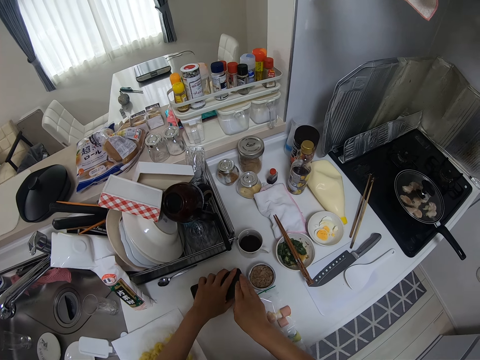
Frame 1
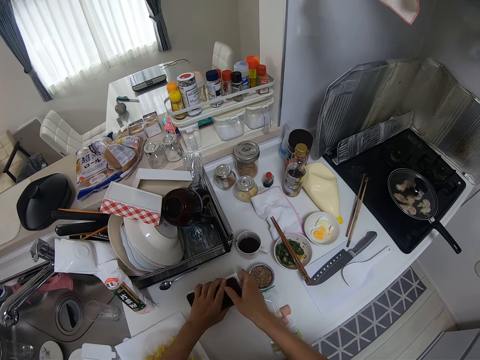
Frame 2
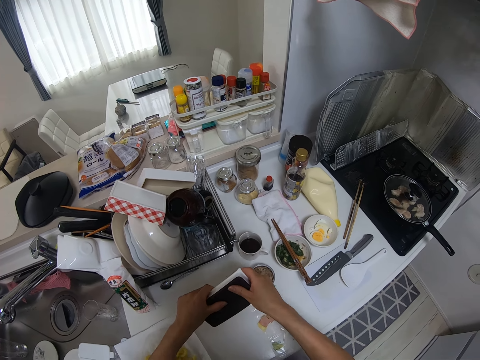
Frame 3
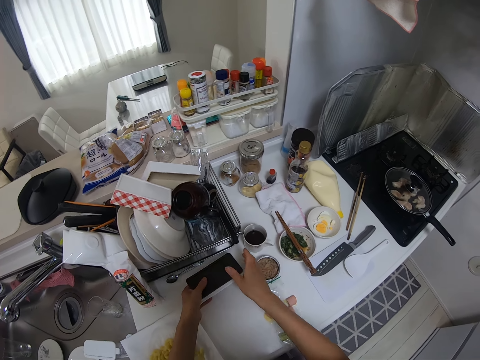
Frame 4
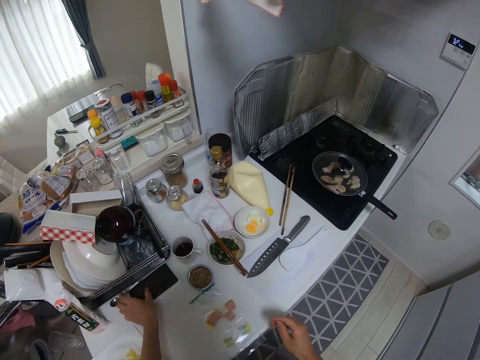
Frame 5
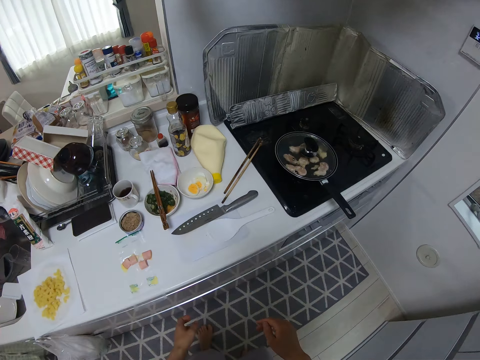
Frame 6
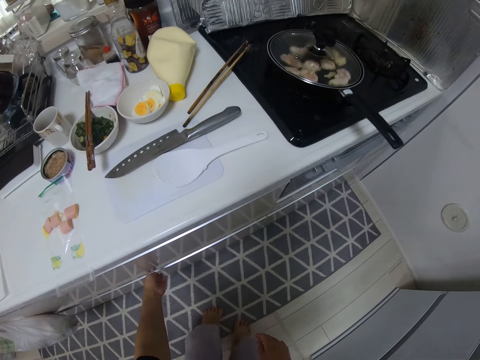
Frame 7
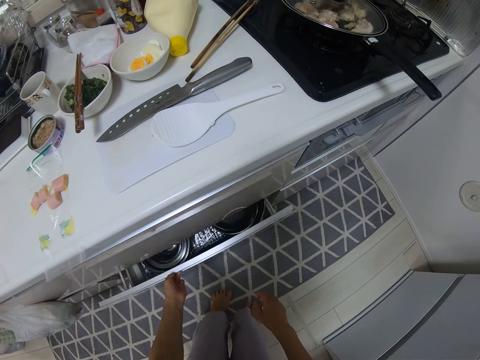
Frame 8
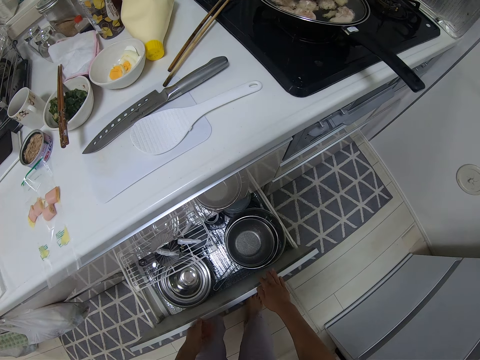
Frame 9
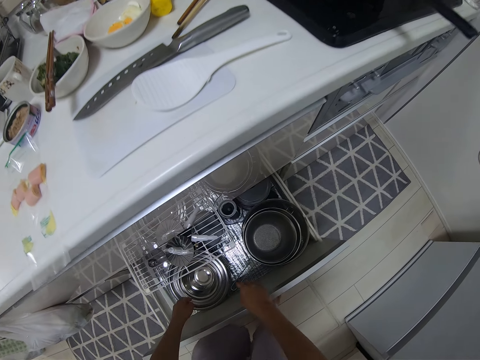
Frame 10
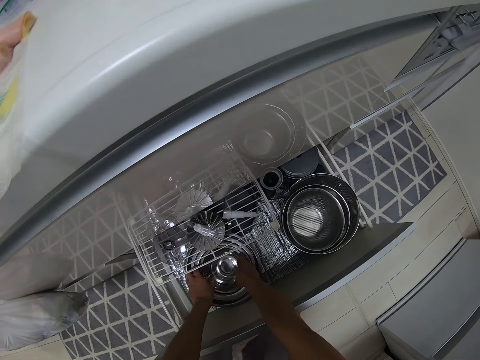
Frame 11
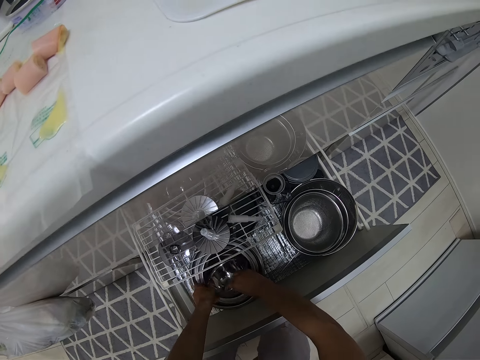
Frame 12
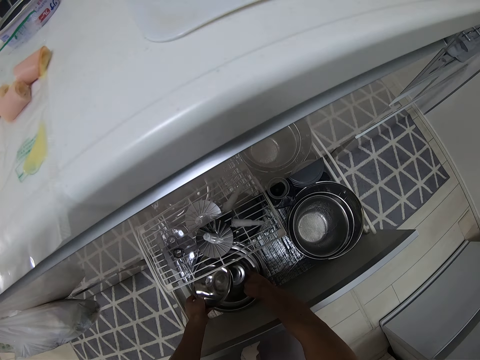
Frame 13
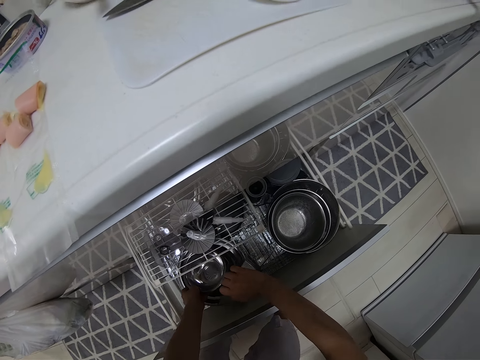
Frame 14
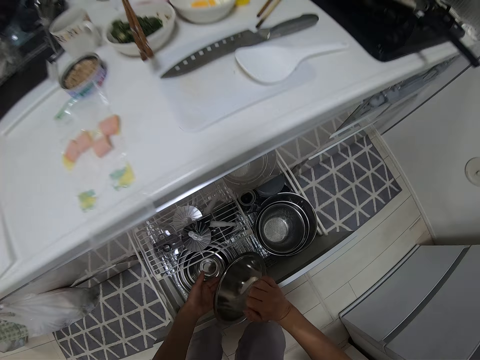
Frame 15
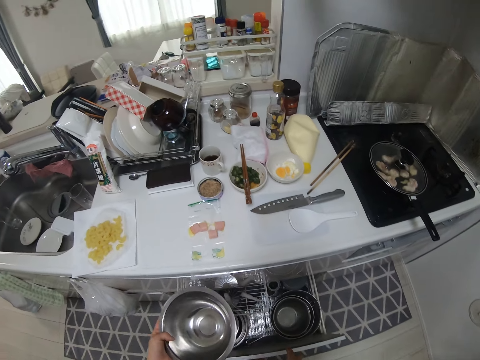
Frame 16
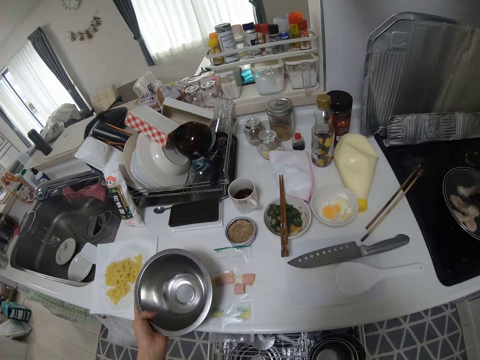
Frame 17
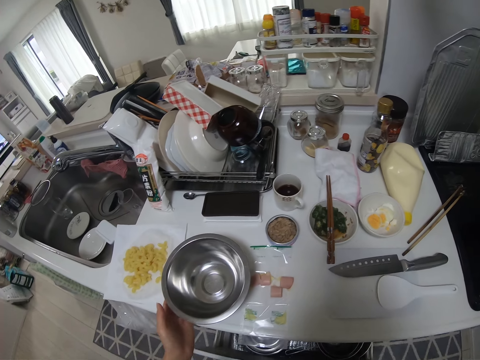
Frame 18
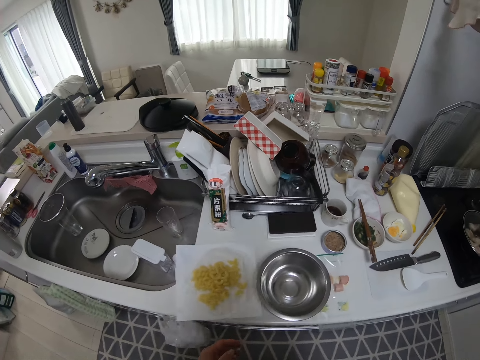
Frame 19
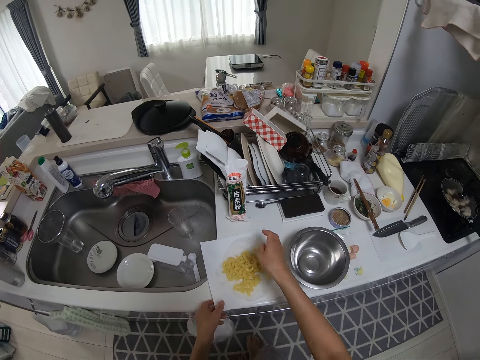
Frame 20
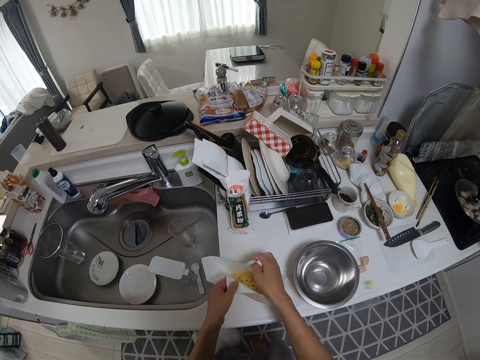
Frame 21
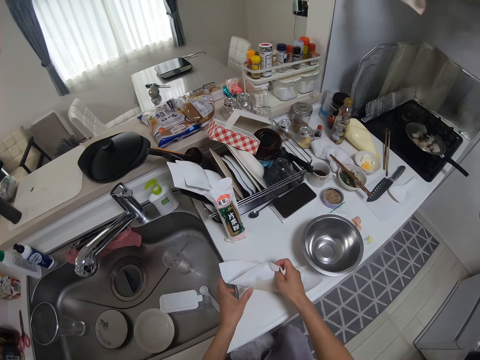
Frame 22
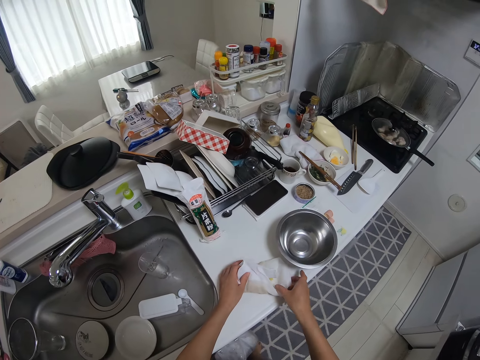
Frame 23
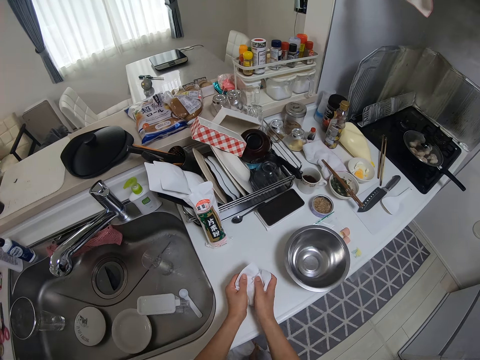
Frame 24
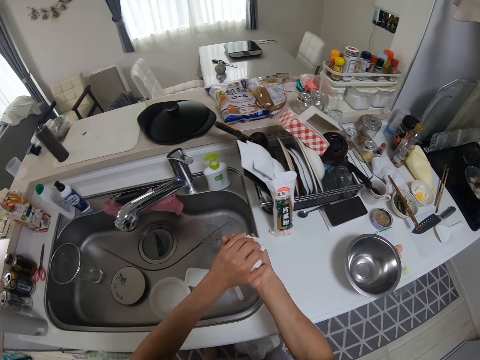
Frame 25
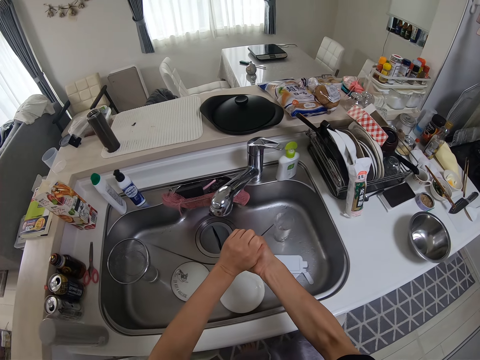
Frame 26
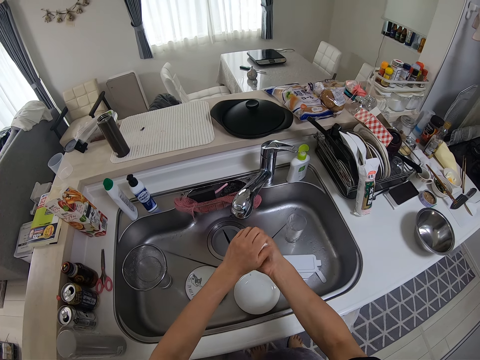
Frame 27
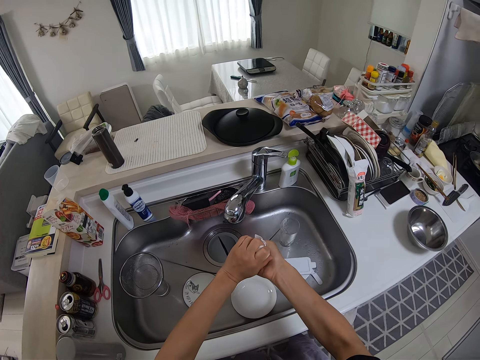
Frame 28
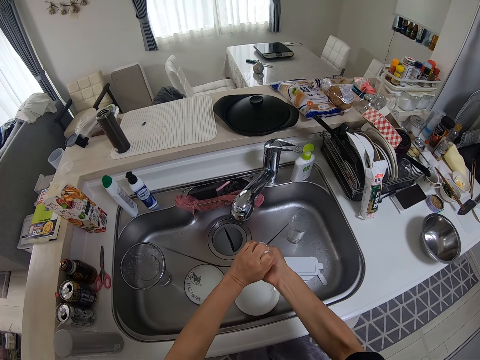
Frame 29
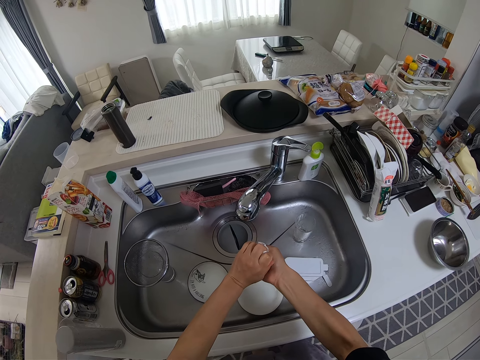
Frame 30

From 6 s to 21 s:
The camera wearer covers a plate or tin with the lid. They pick the tin and place the tin on a surface. They pull a kitchen drawer. They pick a stainless bowl or pot. They close the drawer. They drop the stainless bowl on the counter. They fold a kitchen paper towel. They pick the macaroni. They drain the macaroni with the kitchen paper towel. They squeeze the macaroni.

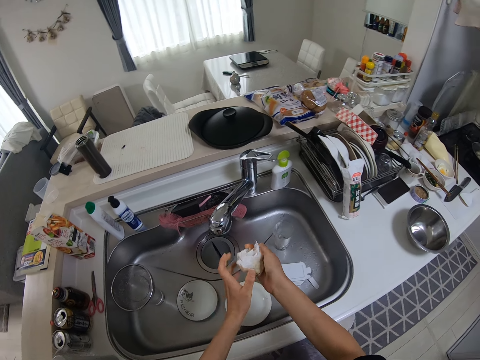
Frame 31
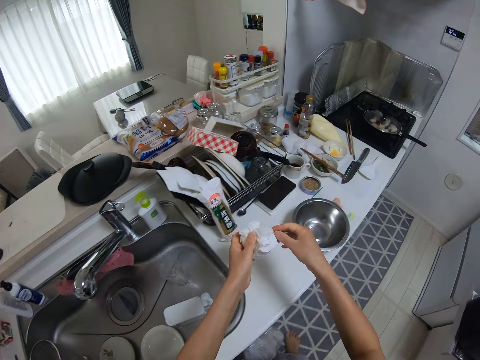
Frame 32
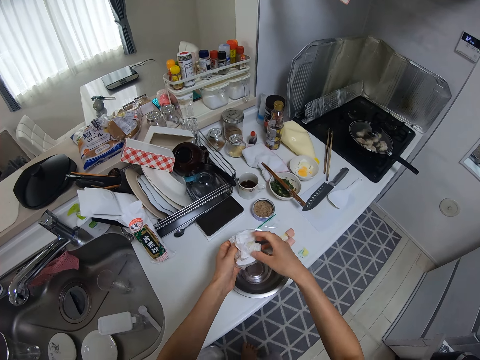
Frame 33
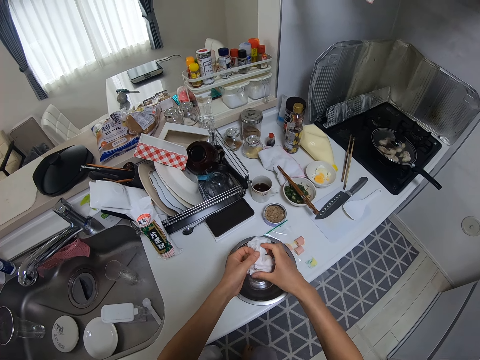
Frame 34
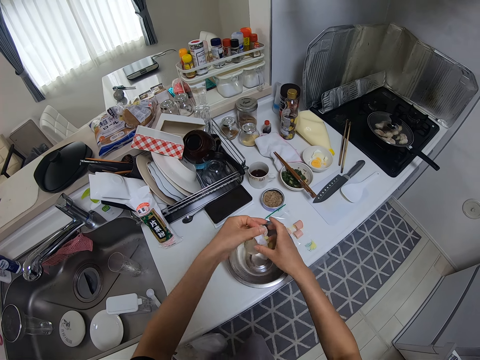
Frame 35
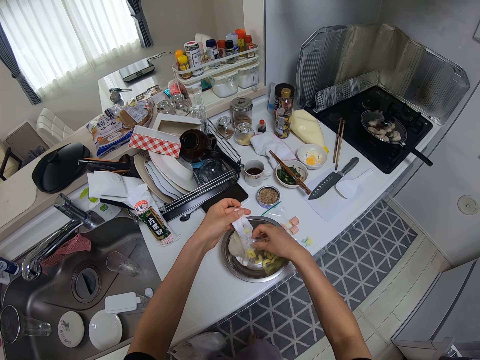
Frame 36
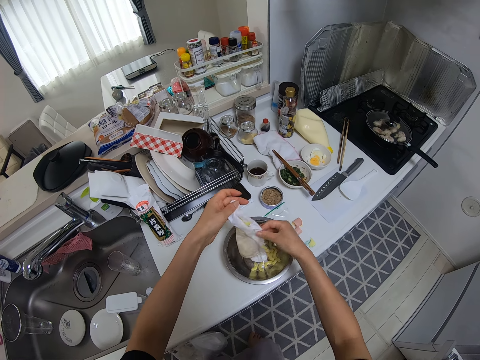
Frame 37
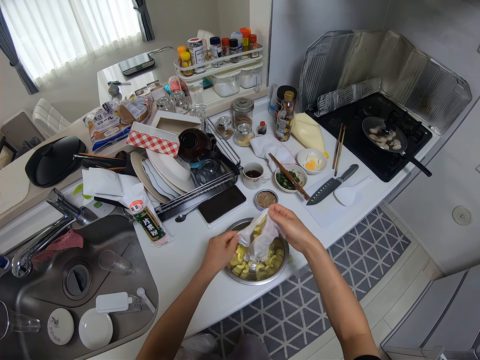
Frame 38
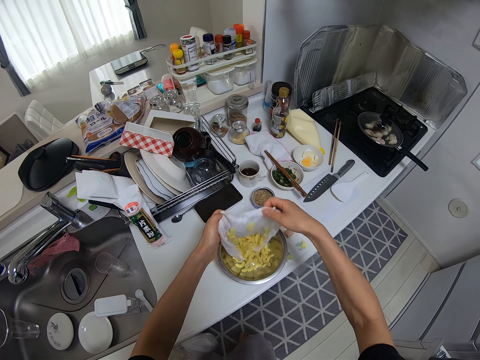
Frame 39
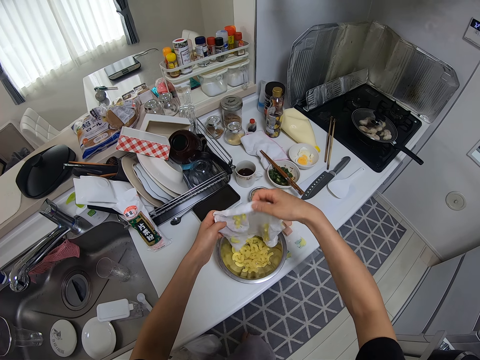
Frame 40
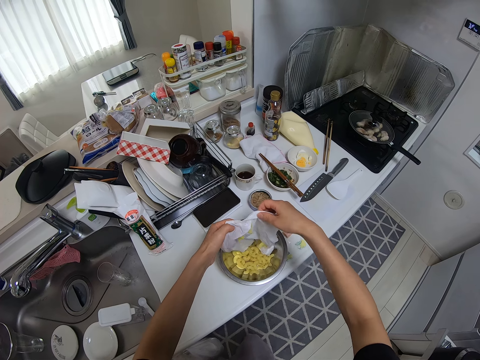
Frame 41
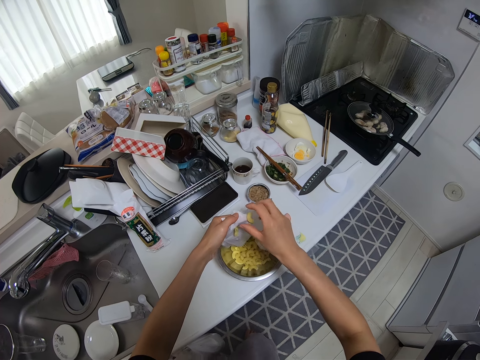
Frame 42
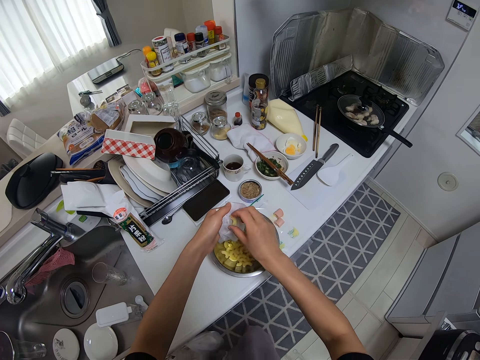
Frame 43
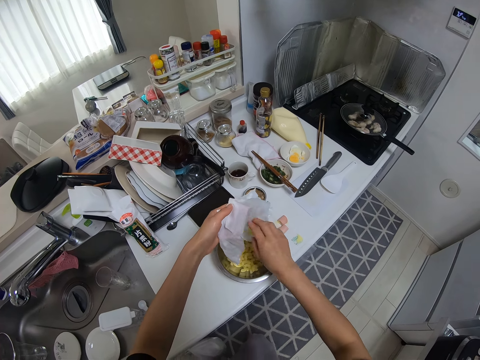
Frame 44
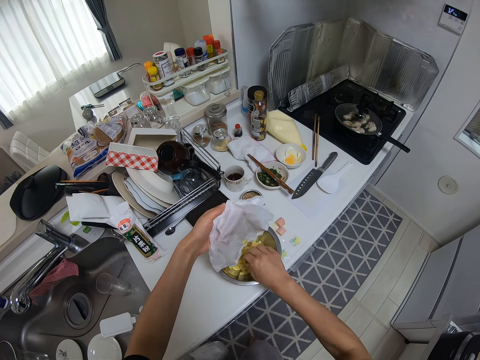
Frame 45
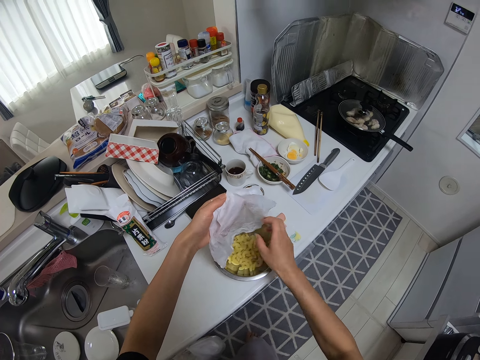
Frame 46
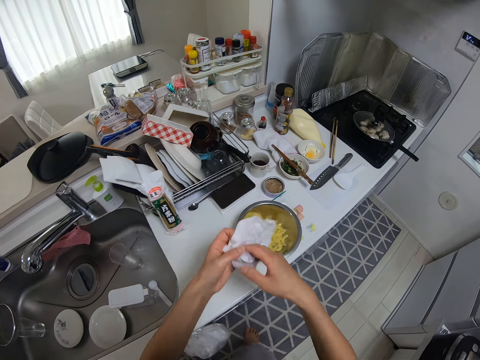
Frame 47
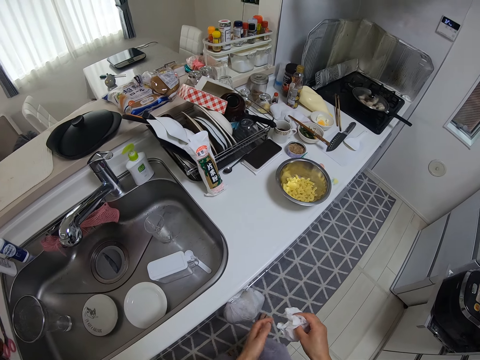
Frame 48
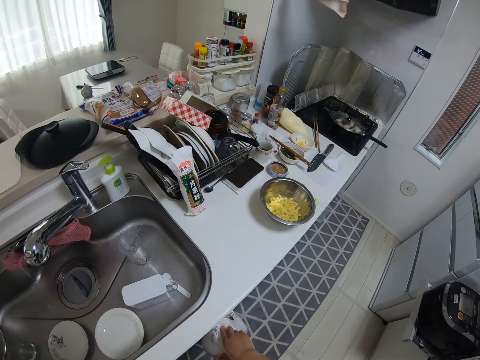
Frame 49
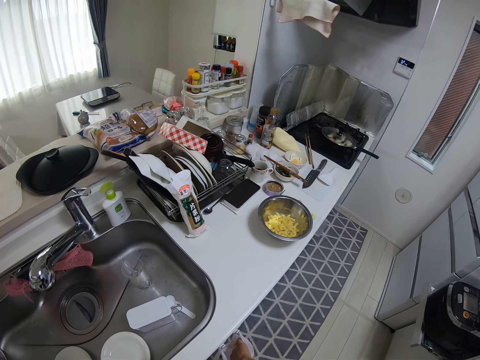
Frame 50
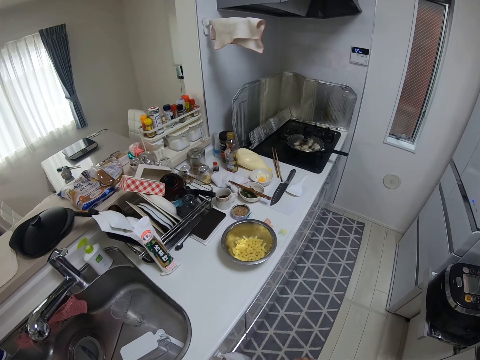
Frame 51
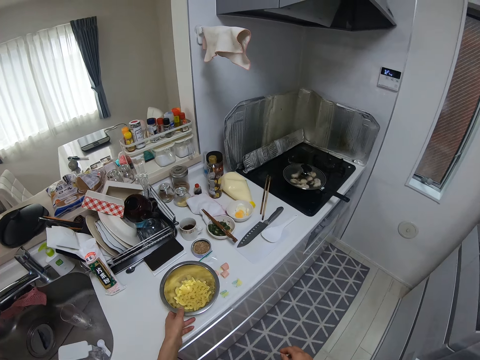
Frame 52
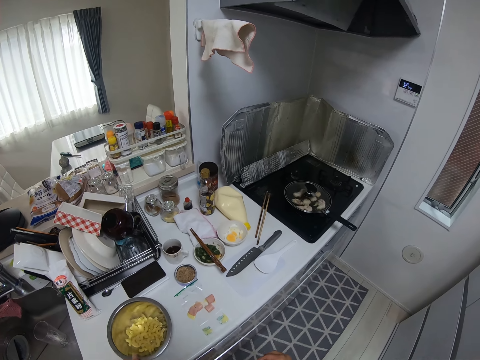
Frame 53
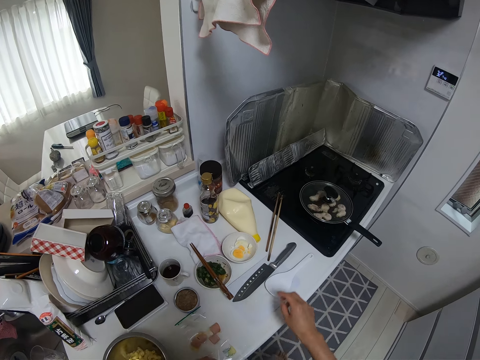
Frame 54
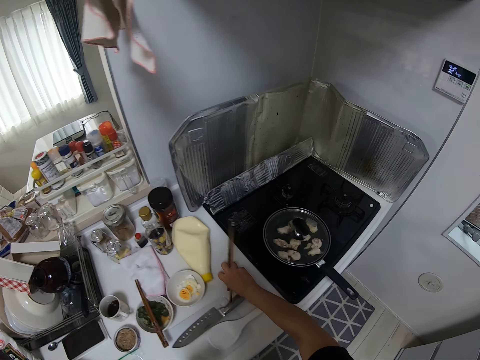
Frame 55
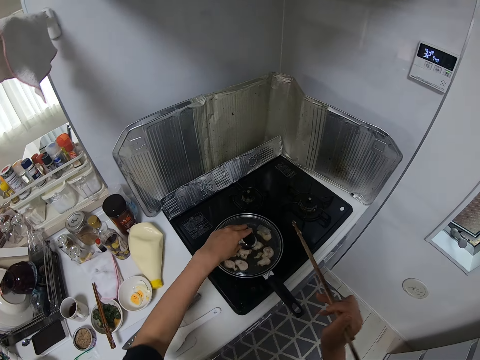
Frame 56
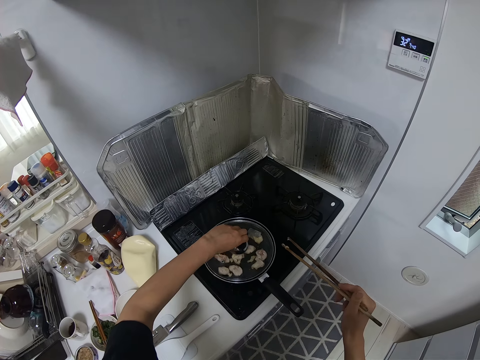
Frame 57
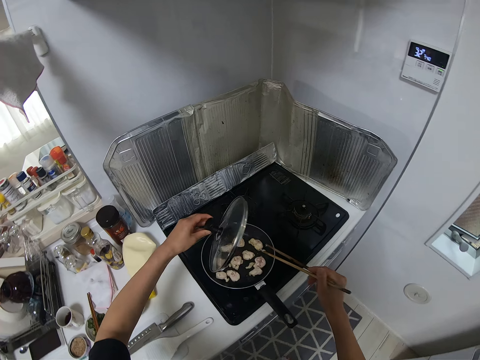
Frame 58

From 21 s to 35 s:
The camera wearer unfolds the kitchen paper. They pour the macaroni in the pot. They fold the paper. They put the tissue in the trash bag. They move the bowl of macaroni. They pick chopsticks. They open the lid of the fry pan.
